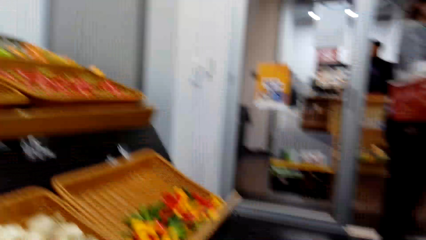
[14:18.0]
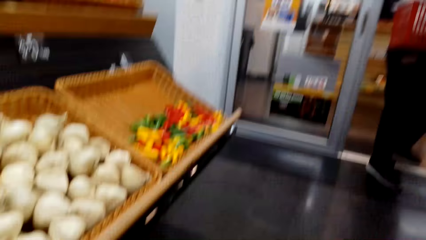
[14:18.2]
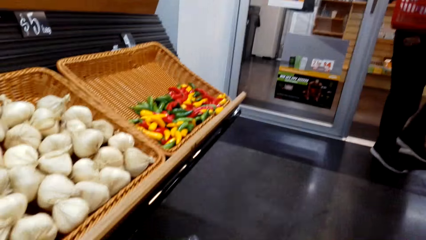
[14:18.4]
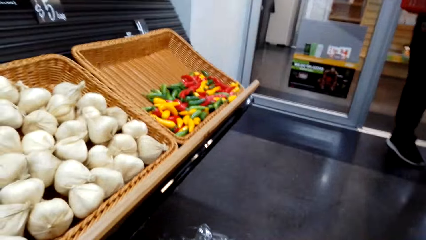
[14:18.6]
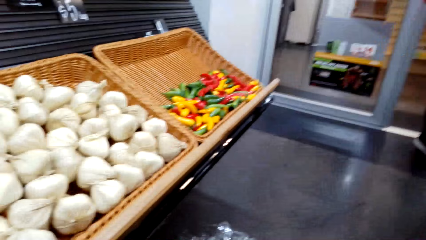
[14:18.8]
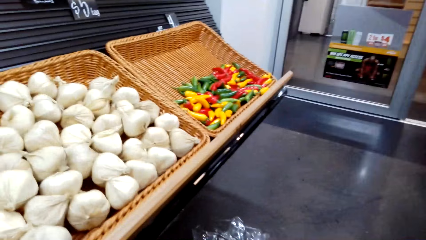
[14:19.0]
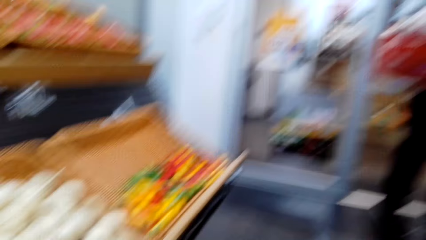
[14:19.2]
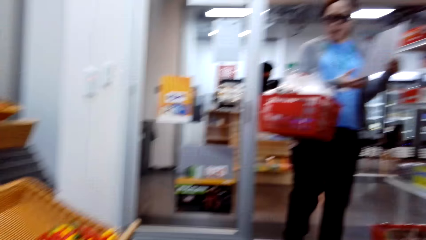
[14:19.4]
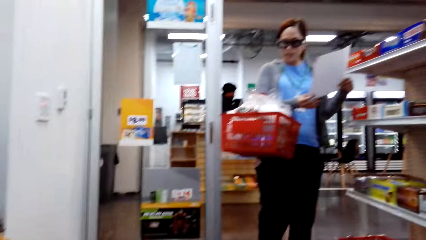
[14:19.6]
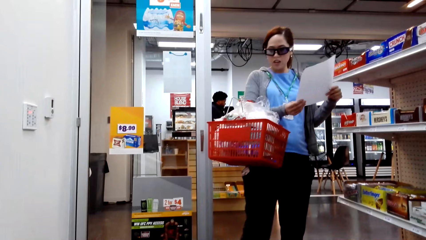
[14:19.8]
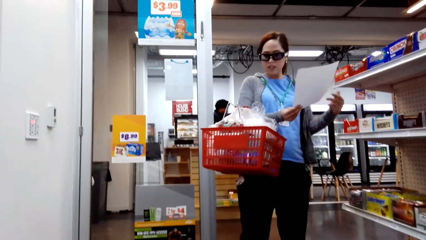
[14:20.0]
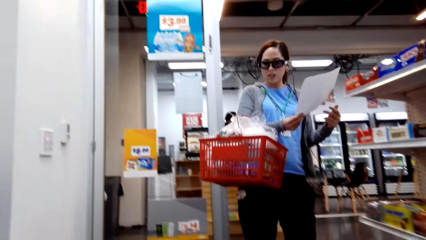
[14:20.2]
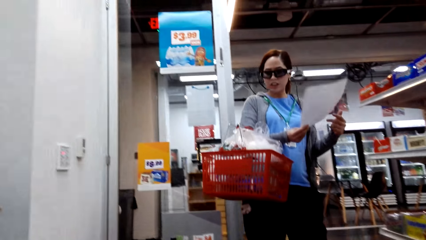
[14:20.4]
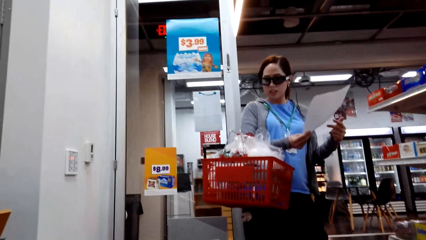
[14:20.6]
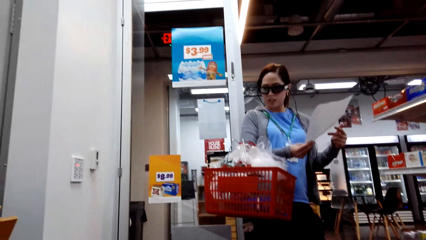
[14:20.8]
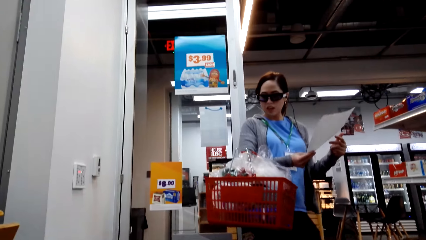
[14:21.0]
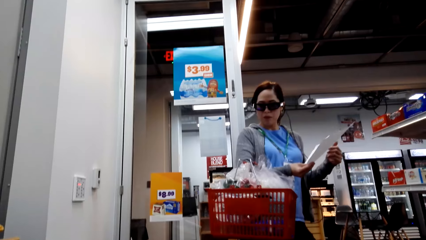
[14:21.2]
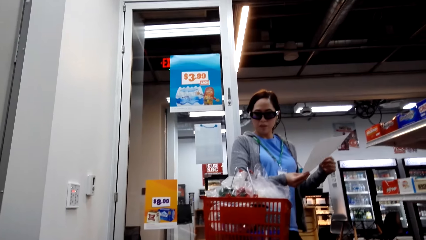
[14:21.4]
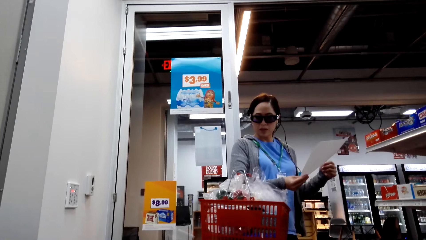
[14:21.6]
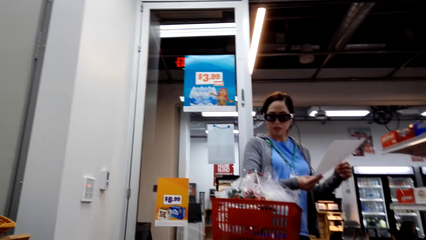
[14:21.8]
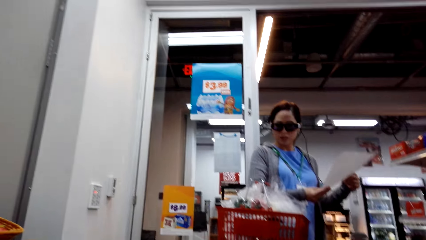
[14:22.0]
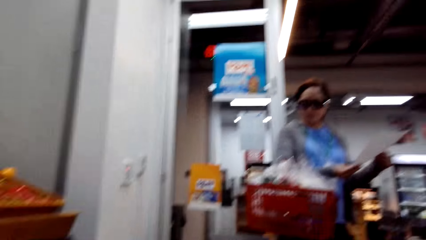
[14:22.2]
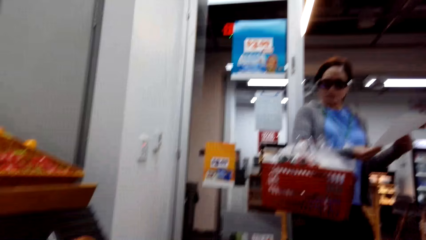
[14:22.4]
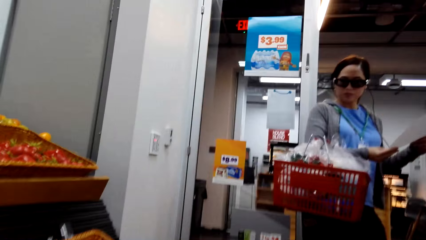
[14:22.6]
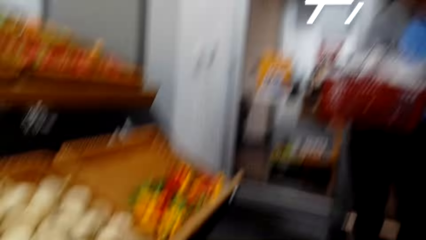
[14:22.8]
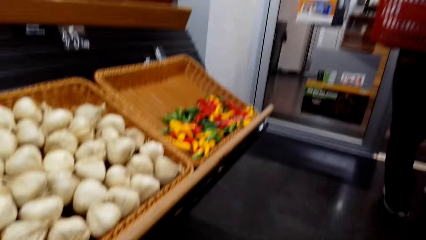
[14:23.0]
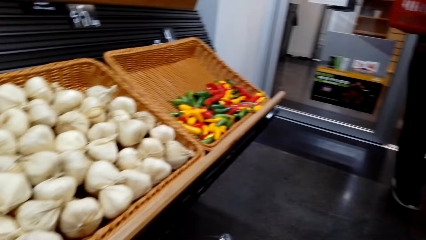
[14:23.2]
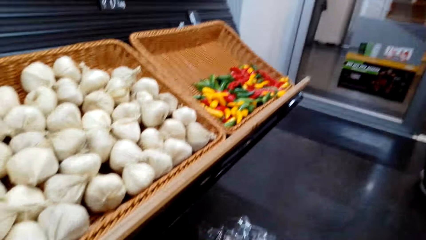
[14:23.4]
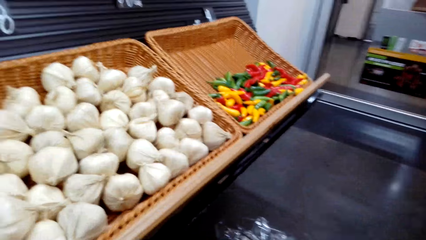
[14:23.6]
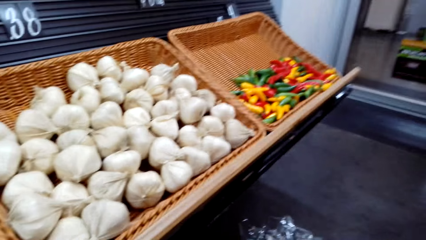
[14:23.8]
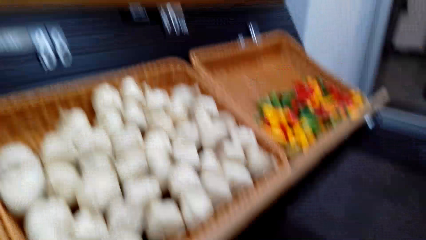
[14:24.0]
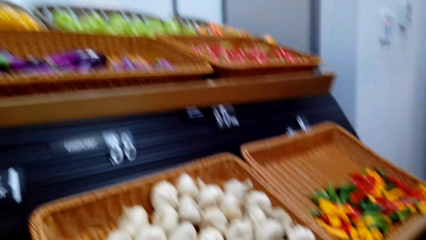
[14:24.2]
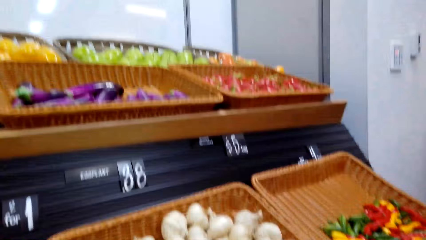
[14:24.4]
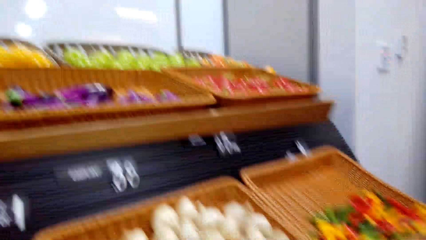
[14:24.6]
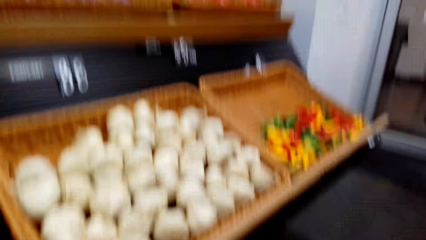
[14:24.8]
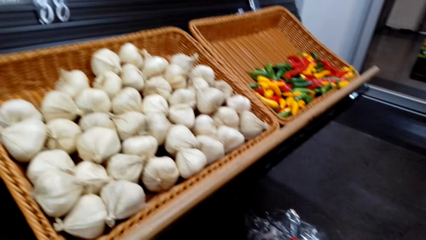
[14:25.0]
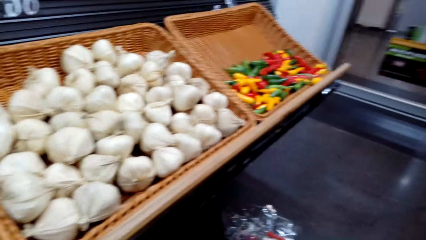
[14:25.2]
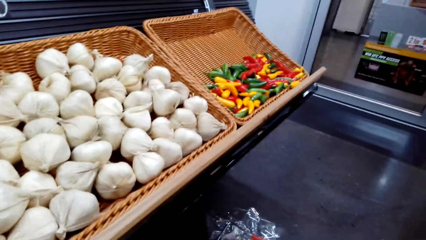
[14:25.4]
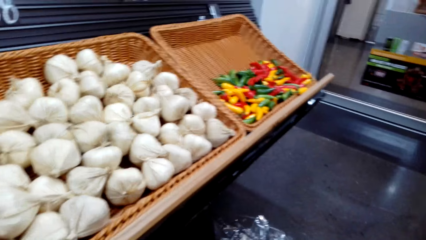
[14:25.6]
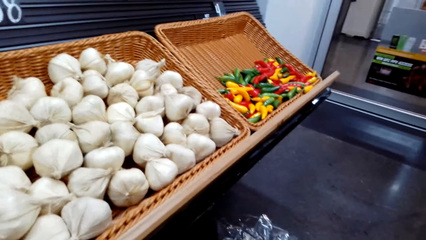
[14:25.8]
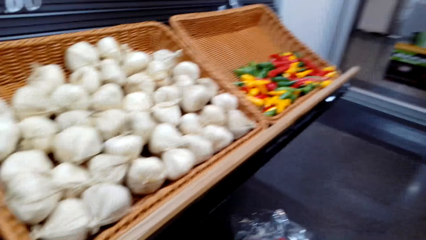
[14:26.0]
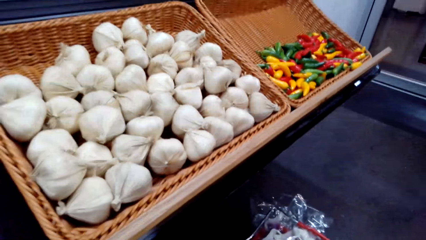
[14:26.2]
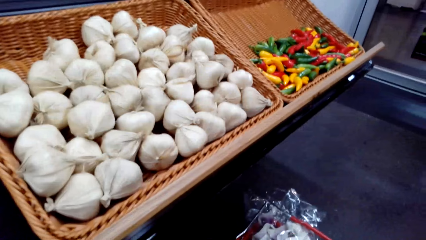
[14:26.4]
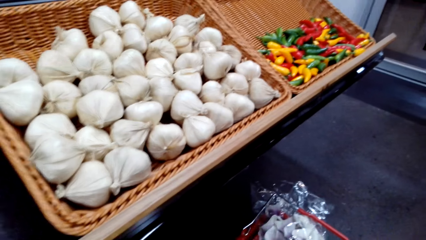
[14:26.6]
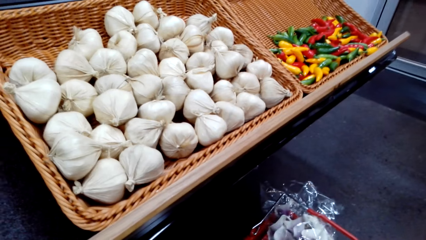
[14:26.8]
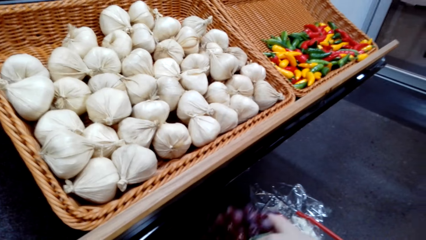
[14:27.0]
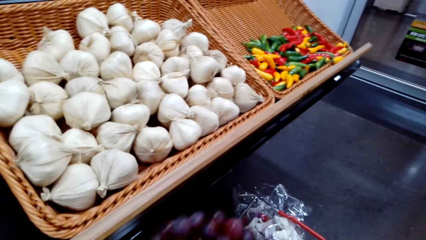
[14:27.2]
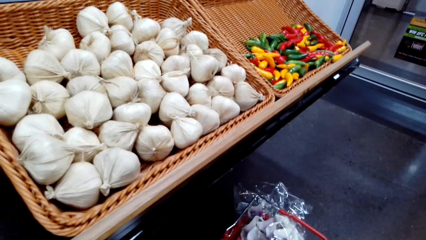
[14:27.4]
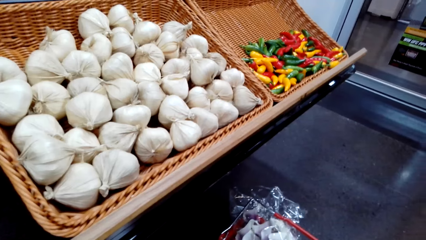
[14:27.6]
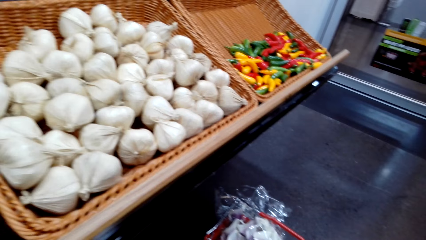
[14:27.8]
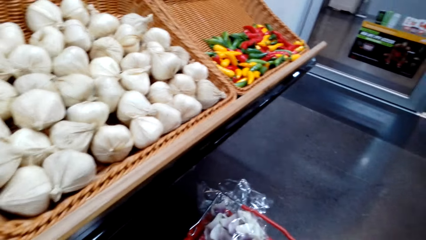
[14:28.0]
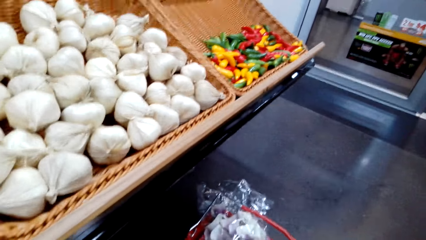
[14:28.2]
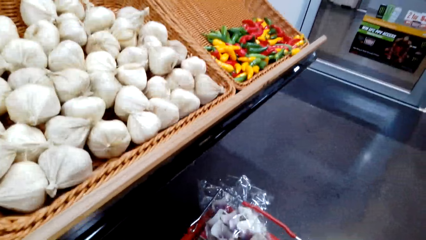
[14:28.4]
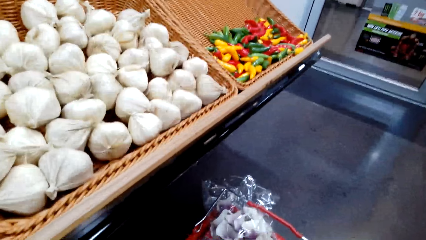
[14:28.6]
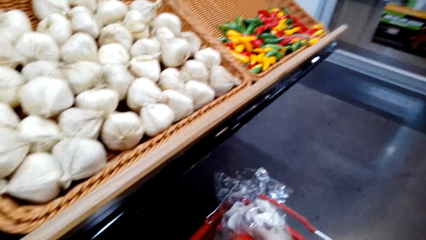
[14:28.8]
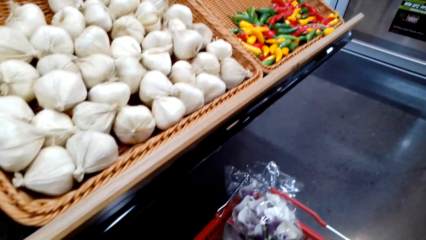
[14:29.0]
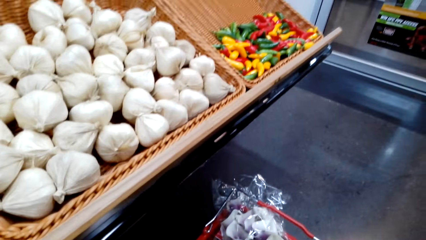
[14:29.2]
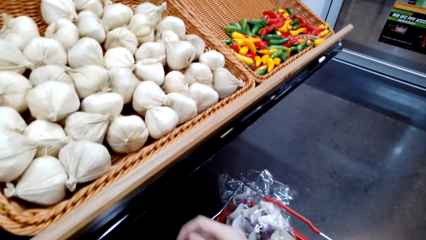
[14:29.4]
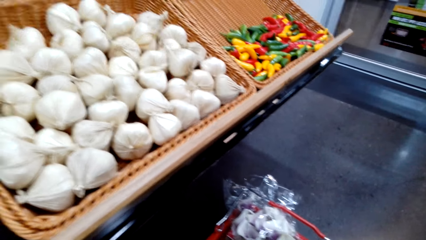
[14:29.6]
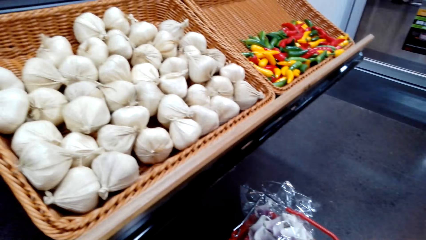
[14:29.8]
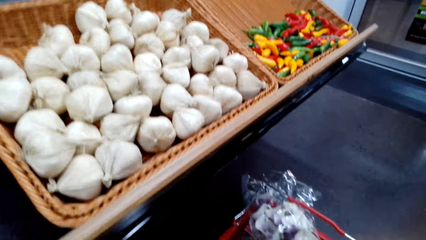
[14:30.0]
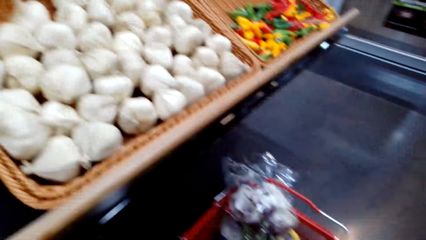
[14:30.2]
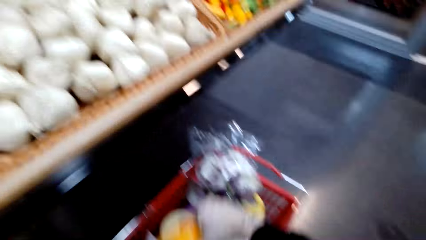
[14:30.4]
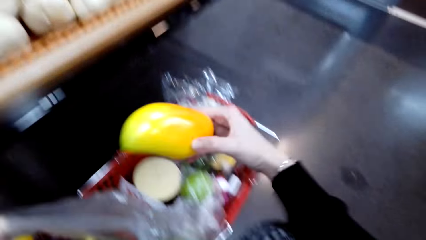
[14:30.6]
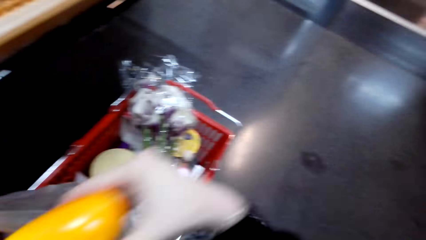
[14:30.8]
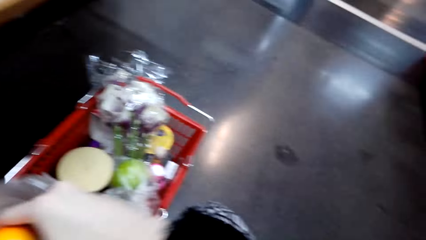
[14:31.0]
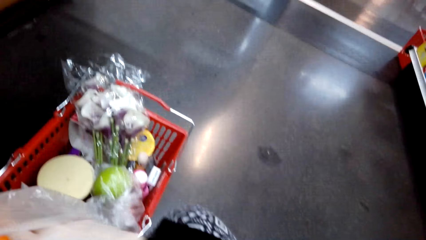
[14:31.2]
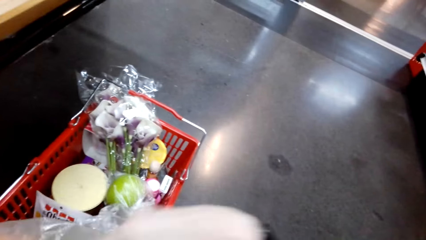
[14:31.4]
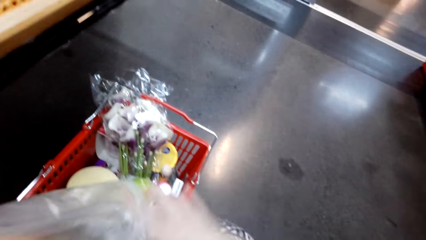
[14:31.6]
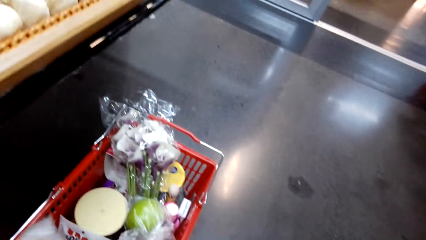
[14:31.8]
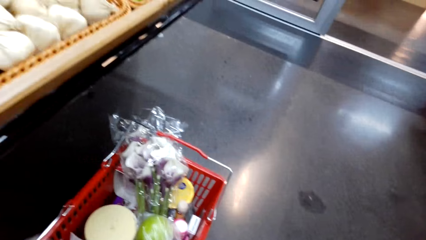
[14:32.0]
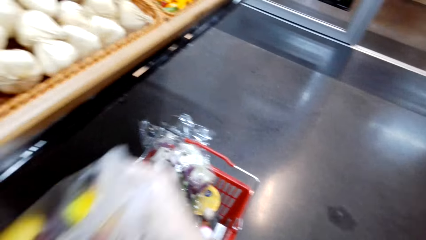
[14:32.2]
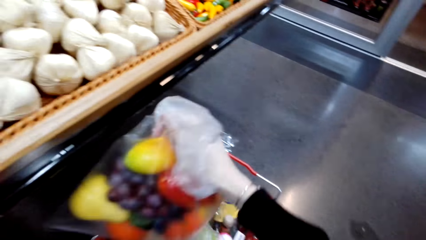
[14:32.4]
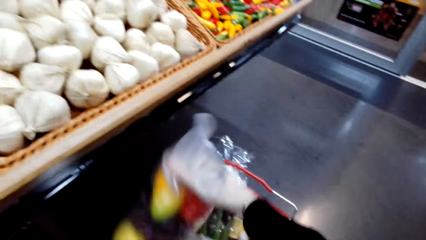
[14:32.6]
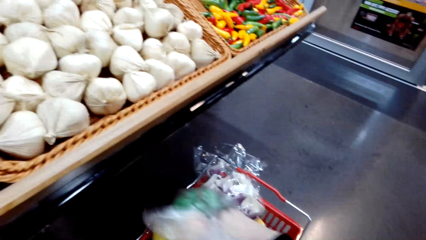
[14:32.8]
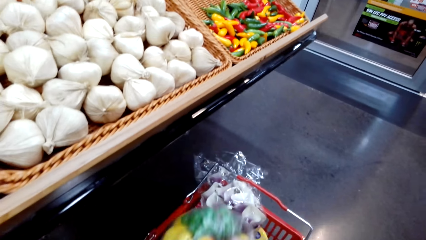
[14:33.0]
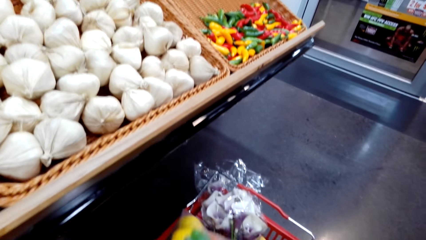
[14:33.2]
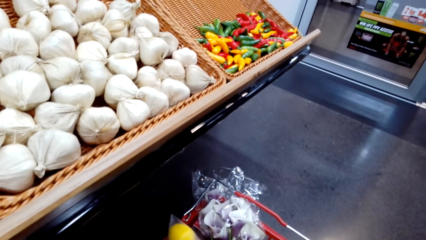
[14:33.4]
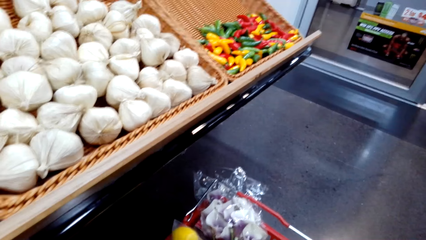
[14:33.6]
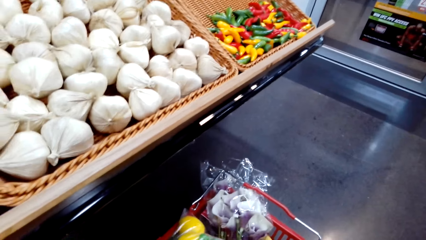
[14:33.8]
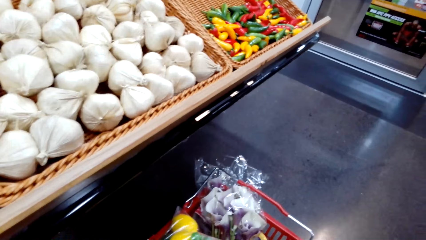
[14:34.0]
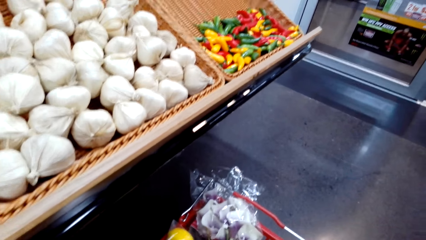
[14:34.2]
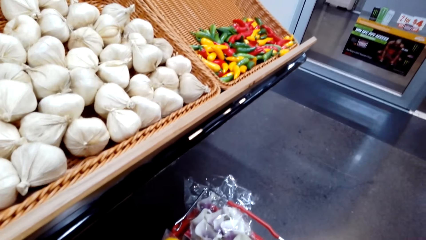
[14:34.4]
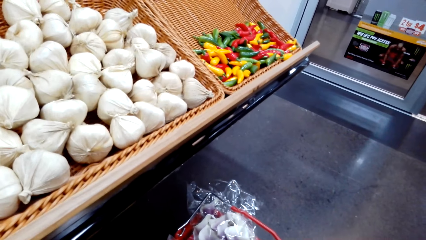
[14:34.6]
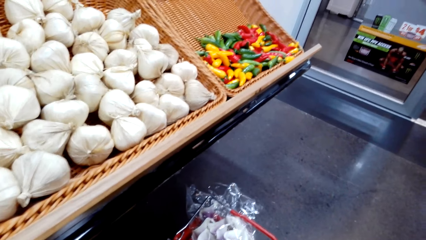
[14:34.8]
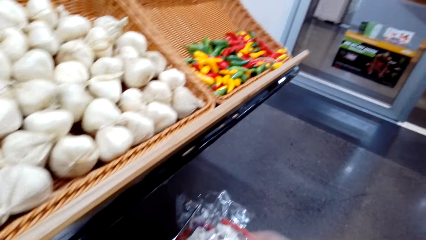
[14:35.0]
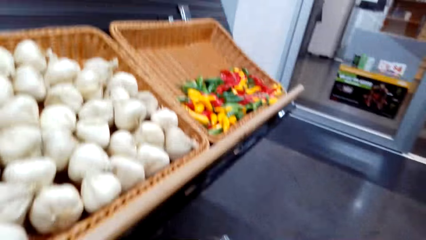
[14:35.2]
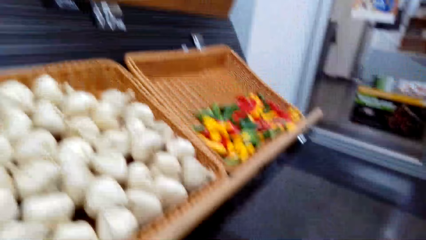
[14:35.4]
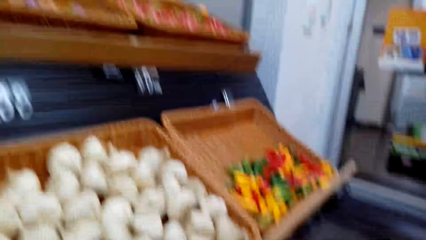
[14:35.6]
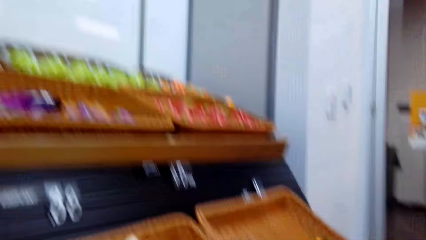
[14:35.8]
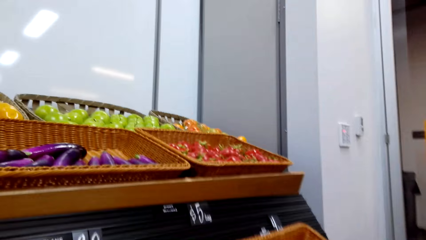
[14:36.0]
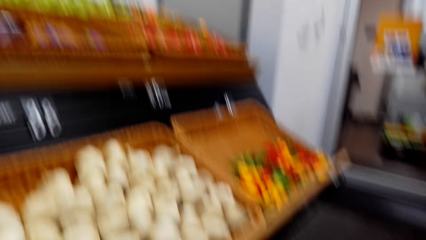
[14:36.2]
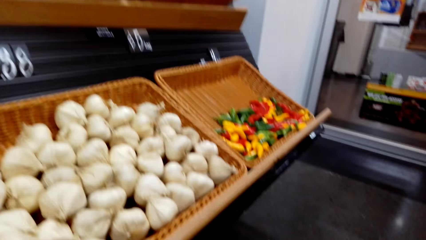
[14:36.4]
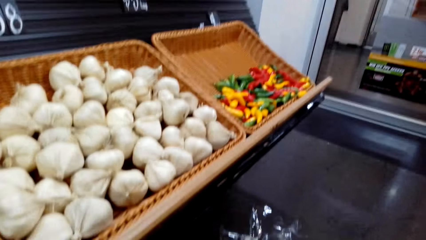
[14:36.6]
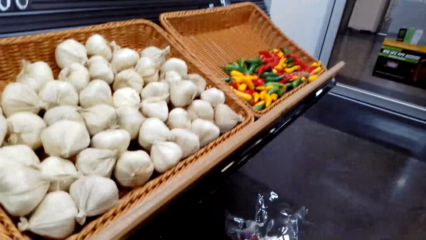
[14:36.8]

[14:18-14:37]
The camera wearer converses with a woman. They adjust items in the supermarket basket. They pick something from the shopping basket. They put grapes in a plastic paper. They put a mango in the plastic paper. They put the fruits in the supermarket basket.
